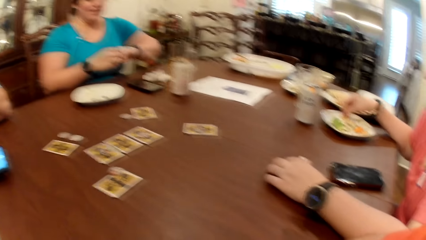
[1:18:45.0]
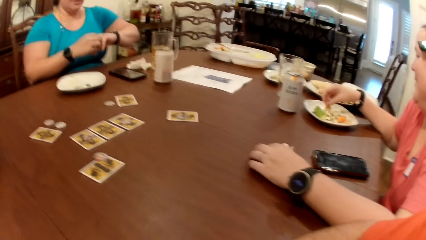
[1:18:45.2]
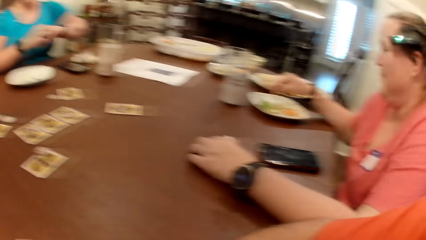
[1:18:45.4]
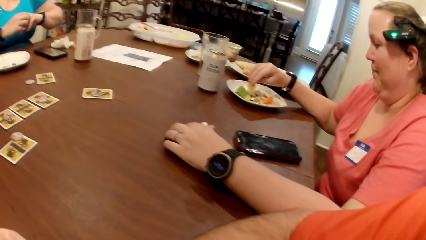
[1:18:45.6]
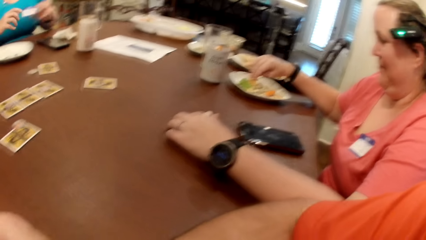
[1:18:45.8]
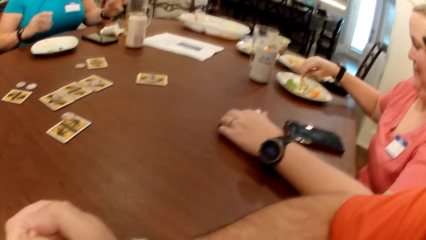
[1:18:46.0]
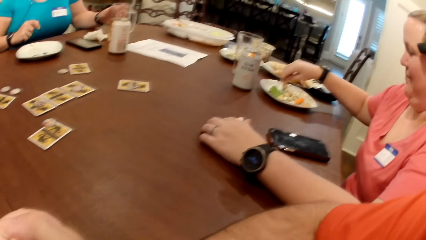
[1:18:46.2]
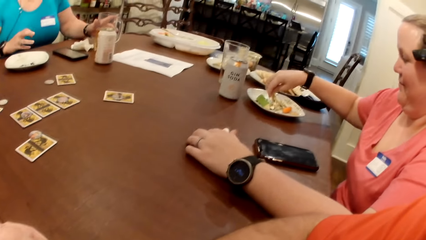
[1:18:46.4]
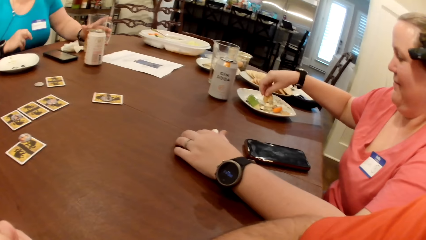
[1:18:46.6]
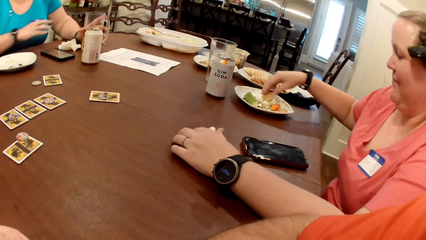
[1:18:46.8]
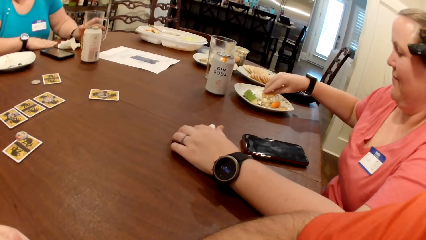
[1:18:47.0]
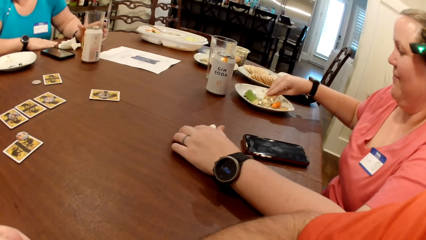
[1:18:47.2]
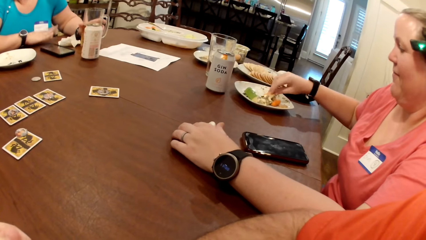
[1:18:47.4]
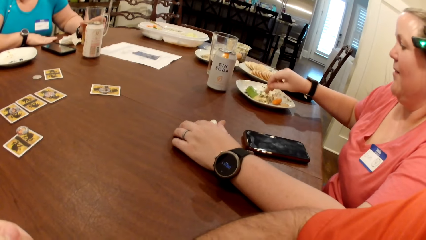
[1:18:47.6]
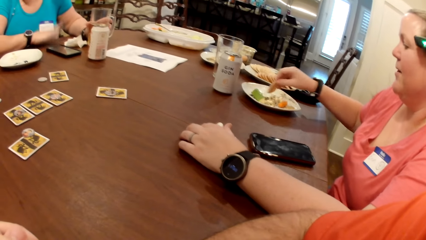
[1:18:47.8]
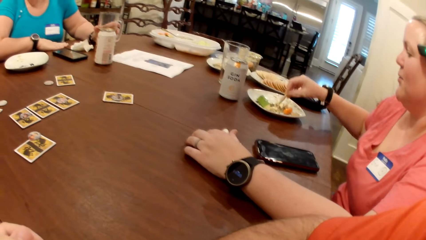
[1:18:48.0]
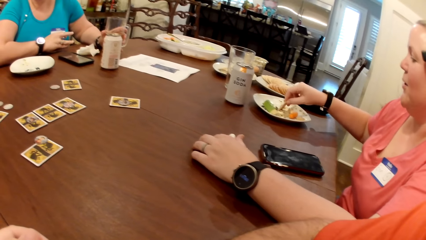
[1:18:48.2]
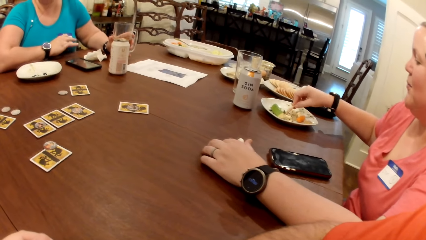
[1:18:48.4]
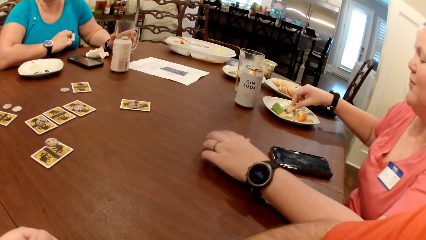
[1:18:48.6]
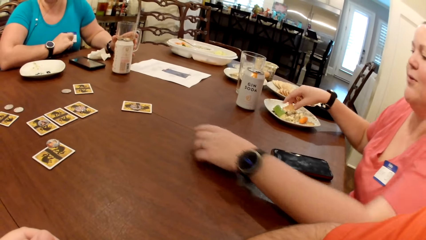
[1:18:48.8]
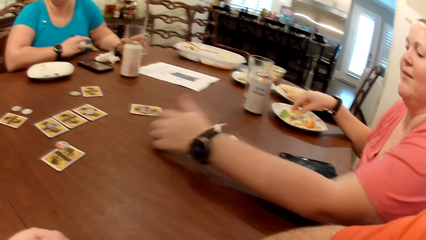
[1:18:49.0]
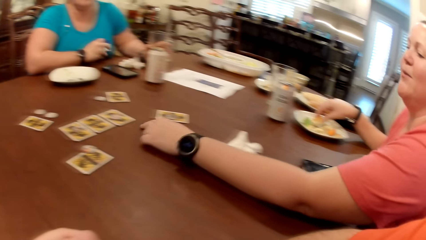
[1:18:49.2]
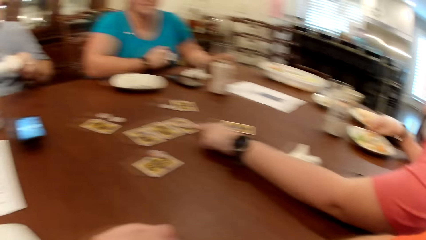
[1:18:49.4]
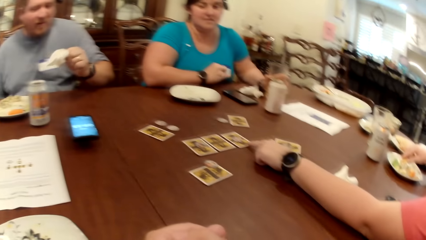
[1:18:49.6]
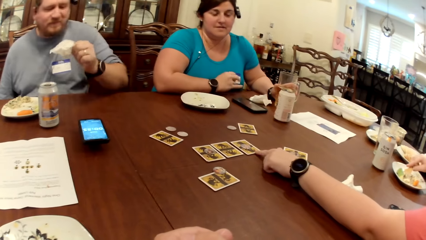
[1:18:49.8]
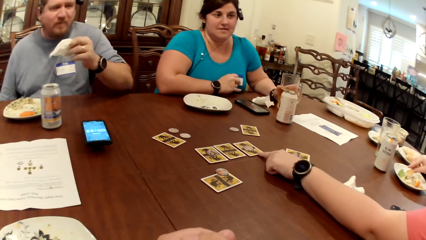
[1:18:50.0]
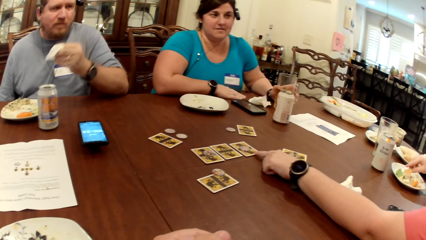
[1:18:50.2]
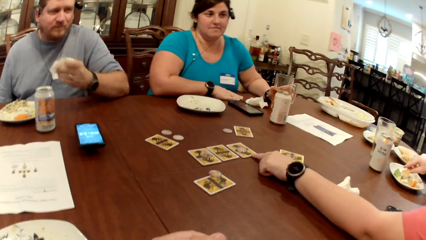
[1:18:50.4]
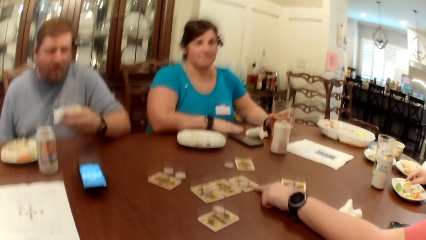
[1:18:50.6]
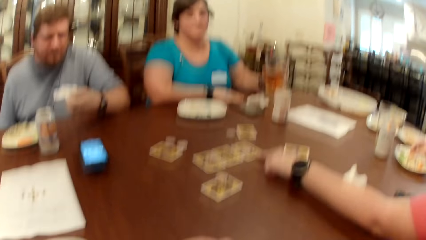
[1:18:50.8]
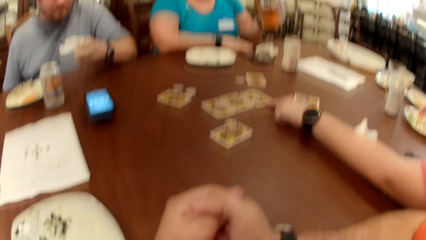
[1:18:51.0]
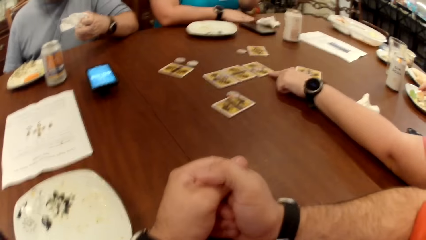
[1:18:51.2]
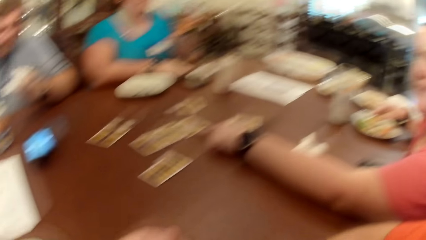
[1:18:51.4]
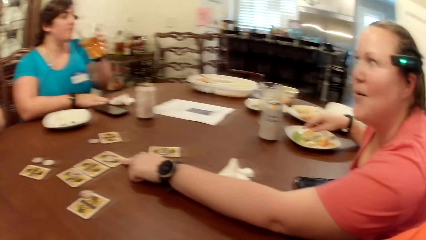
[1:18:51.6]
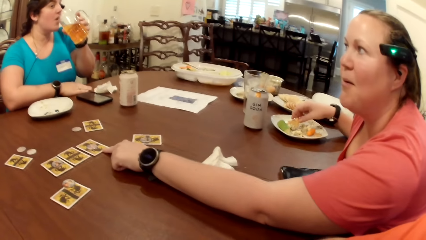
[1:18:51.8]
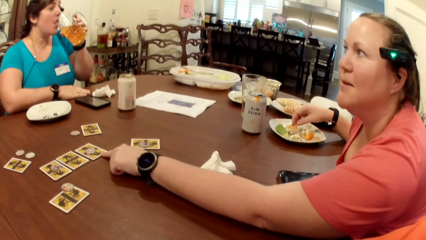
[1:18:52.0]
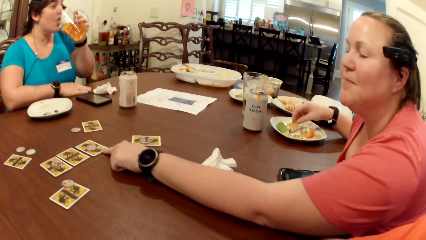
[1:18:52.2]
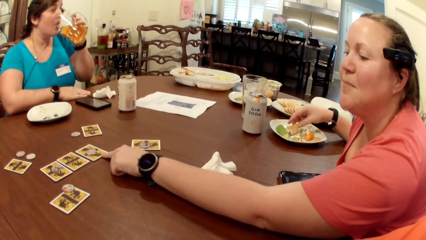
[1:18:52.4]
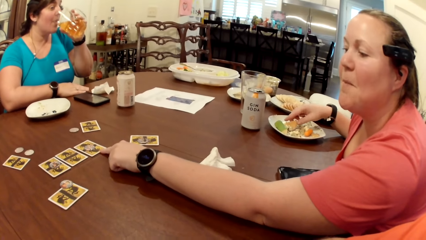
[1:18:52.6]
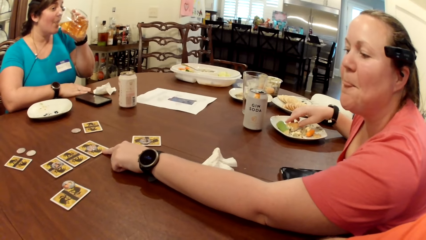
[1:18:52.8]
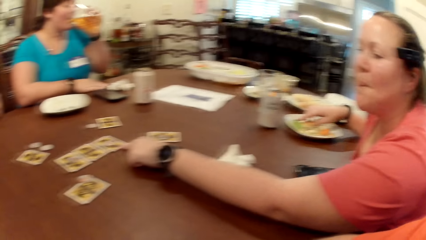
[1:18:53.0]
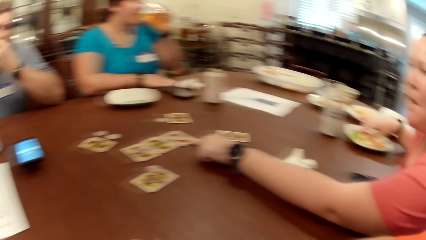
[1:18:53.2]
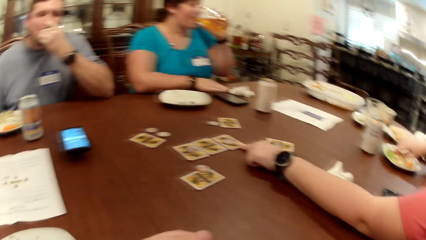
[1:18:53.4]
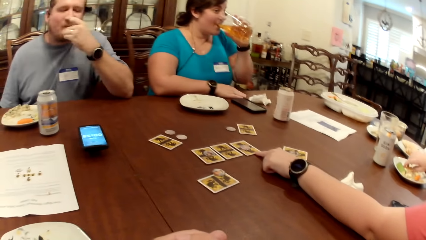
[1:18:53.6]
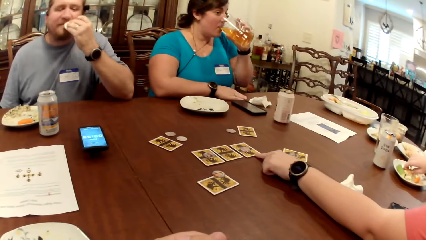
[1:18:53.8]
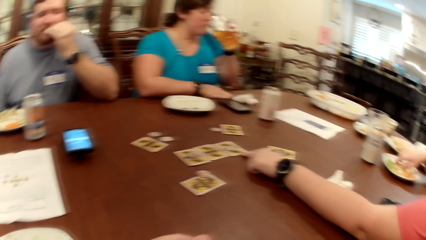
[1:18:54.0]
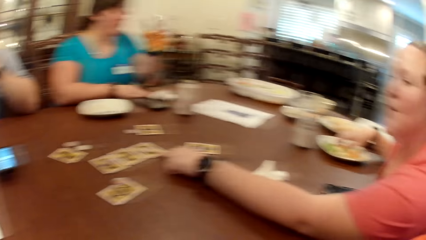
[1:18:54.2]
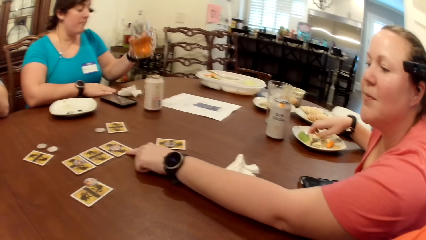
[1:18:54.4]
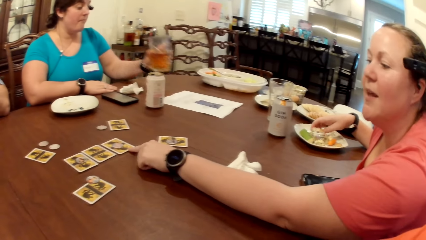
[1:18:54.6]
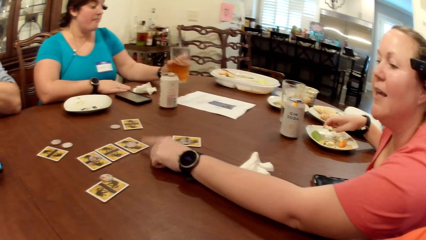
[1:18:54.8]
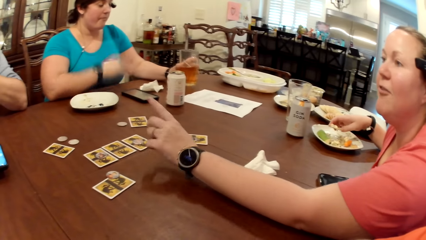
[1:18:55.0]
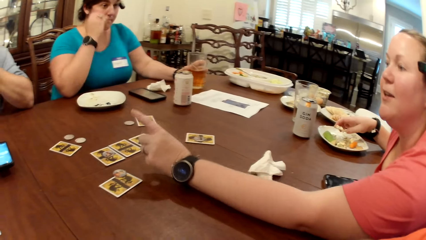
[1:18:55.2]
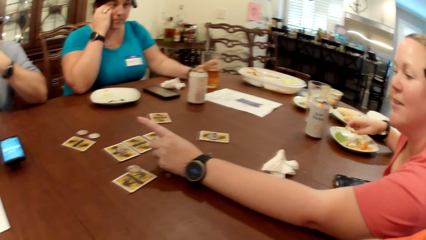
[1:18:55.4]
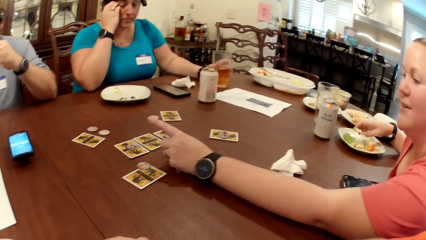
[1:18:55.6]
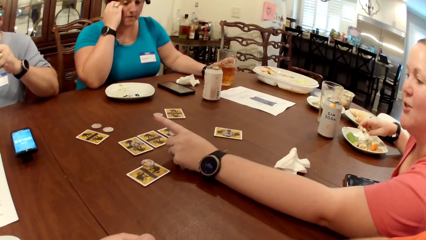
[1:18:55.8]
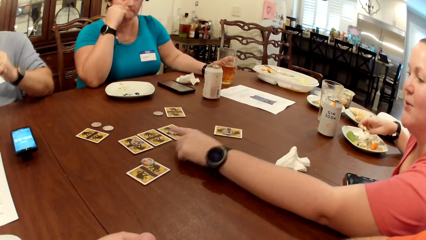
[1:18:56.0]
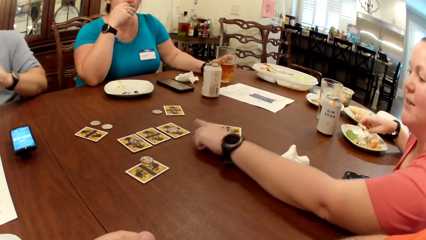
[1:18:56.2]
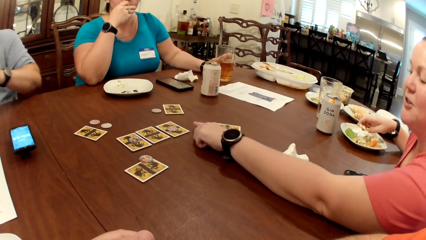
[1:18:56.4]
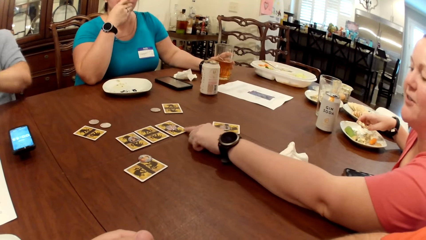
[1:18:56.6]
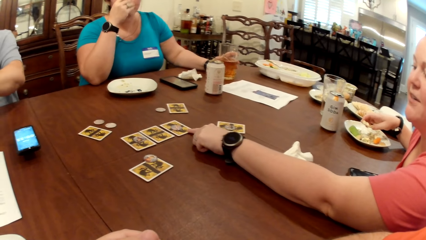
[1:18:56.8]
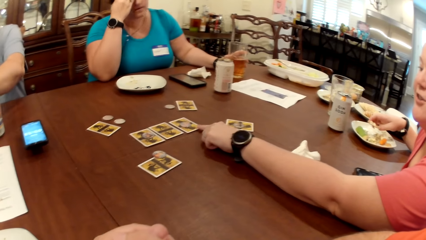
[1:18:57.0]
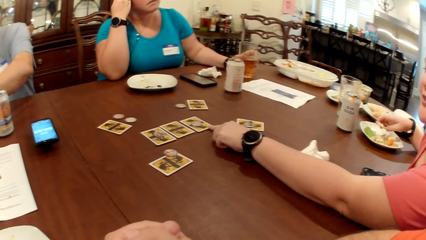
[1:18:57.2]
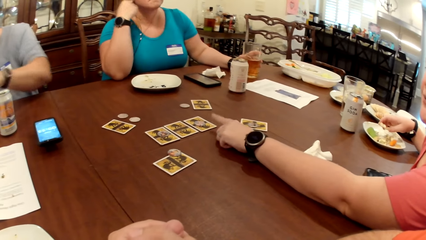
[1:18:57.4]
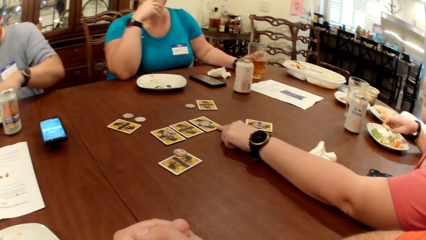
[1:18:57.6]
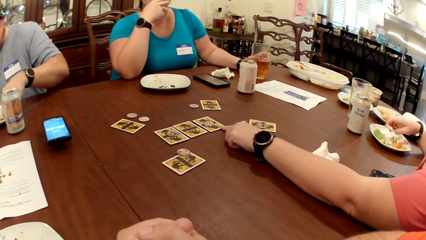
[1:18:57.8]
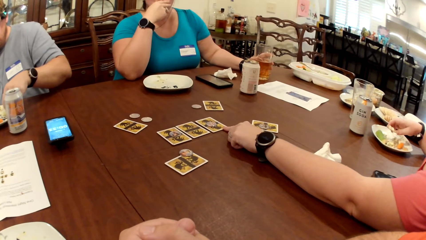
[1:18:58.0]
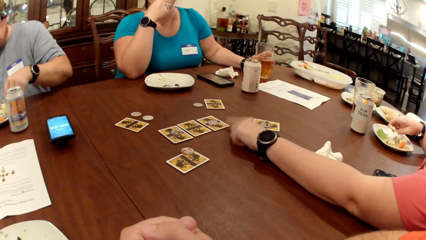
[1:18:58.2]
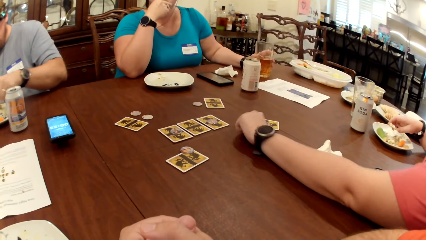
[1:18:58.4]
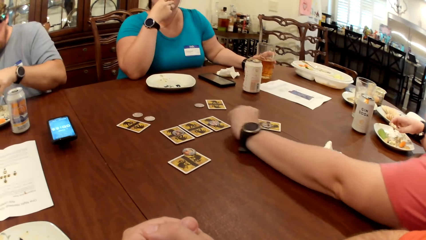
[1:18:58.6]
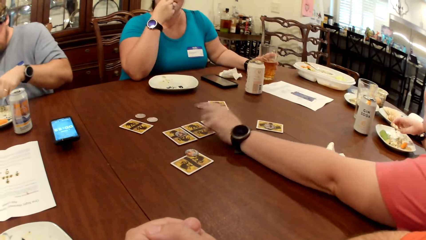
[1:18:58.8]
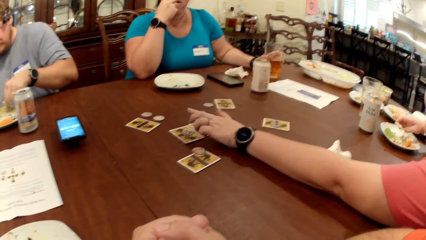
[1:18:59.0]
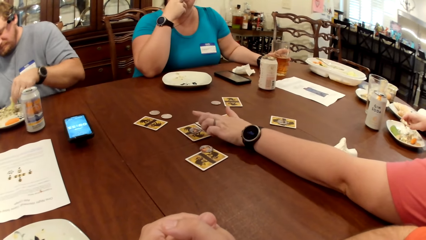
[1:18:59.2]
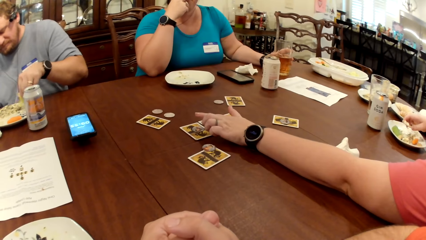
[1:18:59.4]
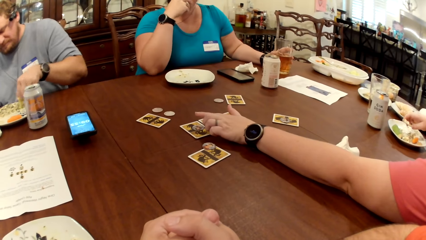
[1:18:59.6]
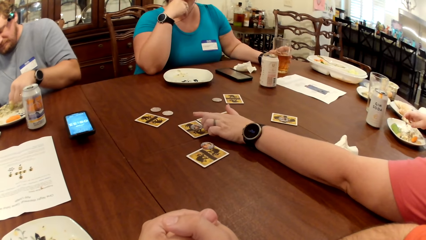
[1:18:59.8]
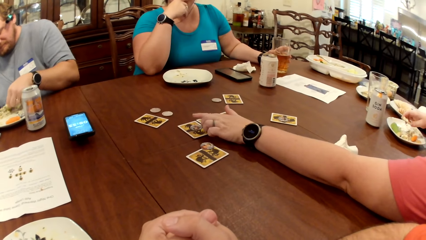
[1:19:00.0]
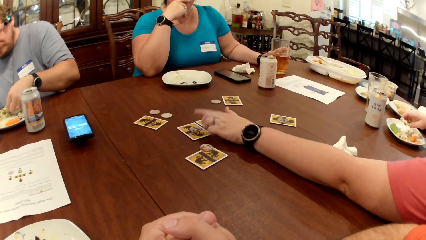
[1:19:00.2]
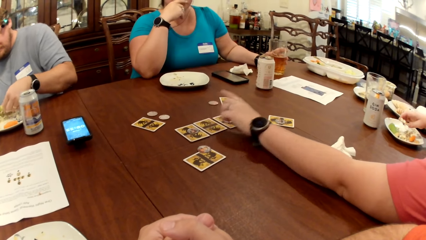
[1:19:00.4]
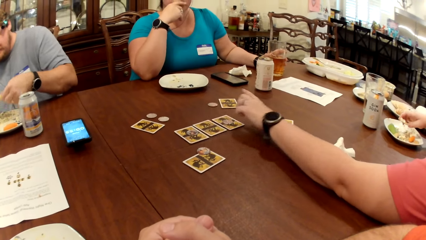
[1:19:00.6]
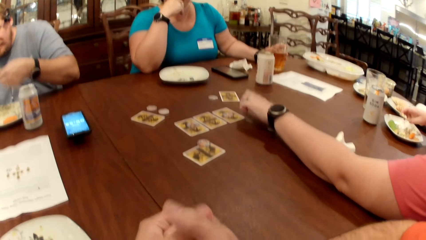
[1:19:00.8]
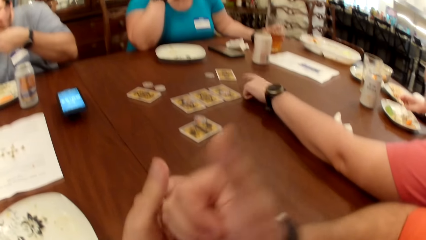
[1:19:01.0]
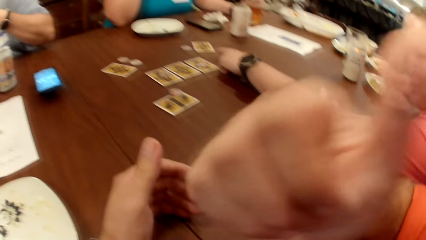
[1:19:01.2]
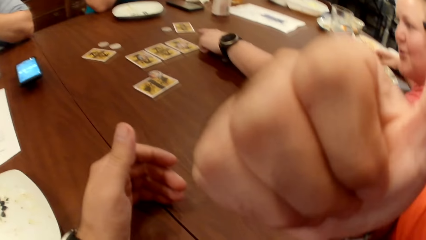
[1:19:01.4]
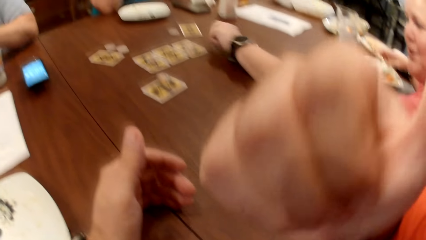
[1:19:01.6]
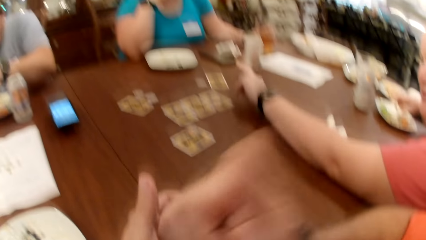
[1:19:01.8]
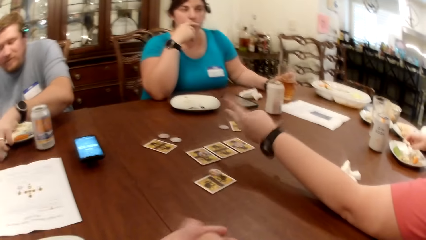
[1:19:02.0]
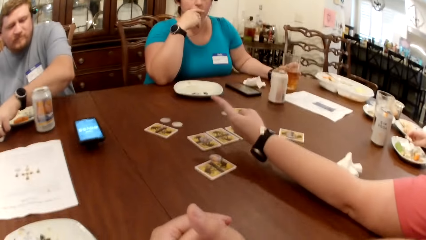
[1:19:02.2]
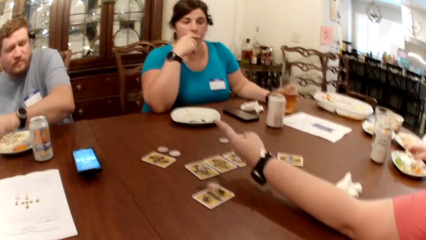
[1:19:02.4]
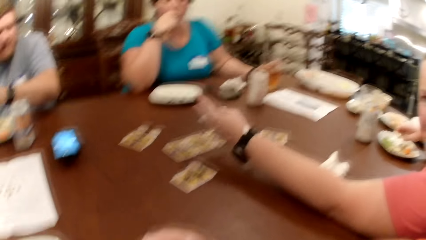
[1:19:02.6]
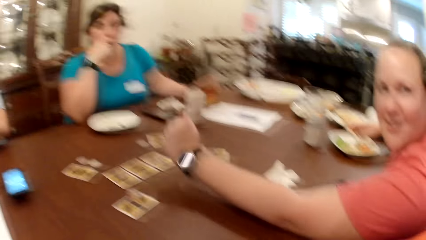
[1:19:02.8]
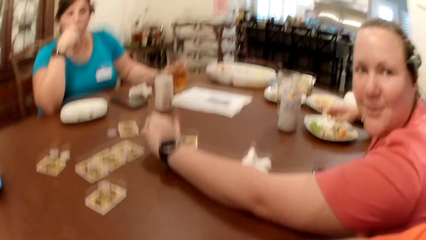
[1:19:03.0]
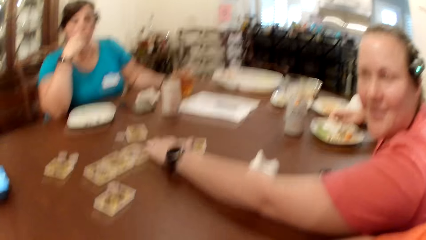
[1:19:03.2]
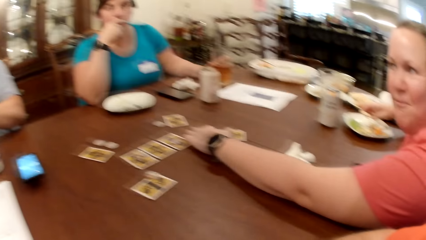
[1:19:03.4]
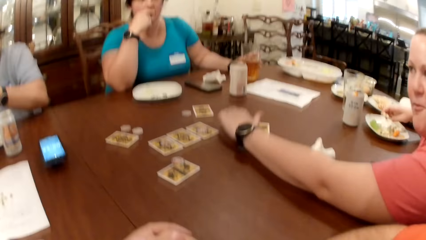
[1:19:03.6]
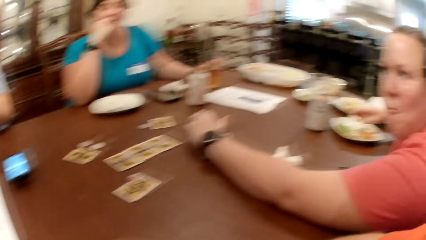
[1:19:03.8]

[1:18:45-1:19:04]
The man eats a biscuit with his left hand. The camera wearer looks around. A woman adjusts a ring on her left hand with her right hand. Another woman picks a glass of juice from the table with her left hand. The man cleans his left hand with the paper towel. The other woman drinks from the glass of juice in her left hand. The man cleans his mouth with the paper towel in his left hand. The other woman drops the glass of juice on the table with her left hand. The man picks at the sauce in the plate with his left hand. He eats the sauce with his left hand.
